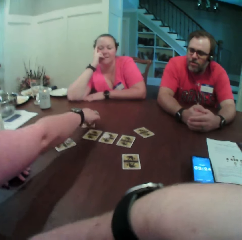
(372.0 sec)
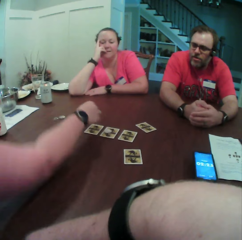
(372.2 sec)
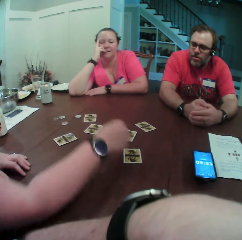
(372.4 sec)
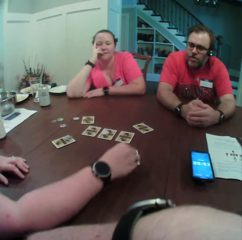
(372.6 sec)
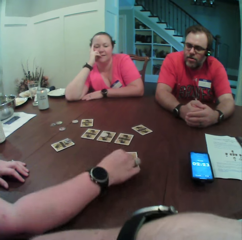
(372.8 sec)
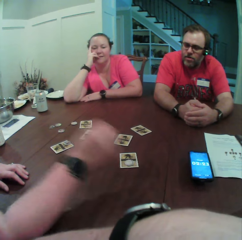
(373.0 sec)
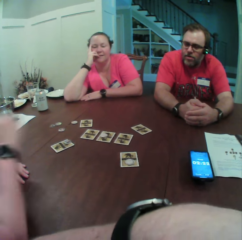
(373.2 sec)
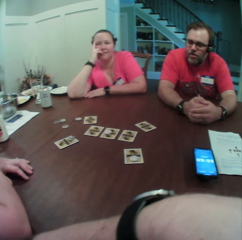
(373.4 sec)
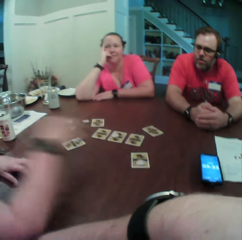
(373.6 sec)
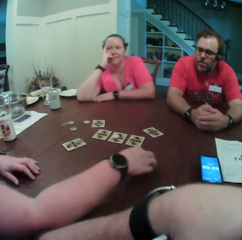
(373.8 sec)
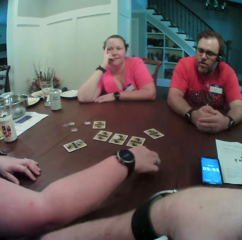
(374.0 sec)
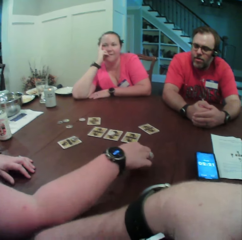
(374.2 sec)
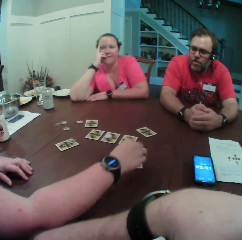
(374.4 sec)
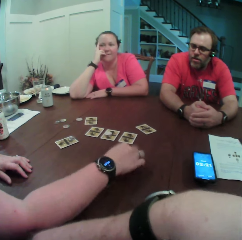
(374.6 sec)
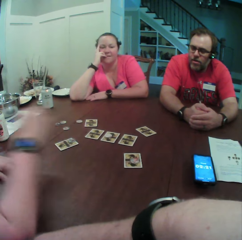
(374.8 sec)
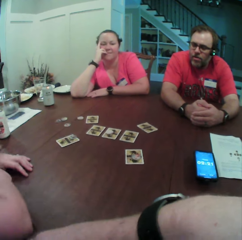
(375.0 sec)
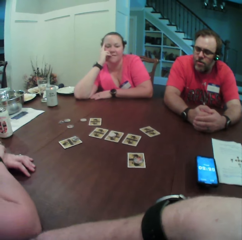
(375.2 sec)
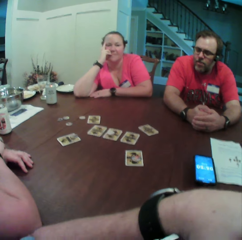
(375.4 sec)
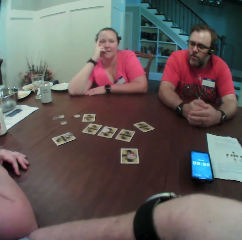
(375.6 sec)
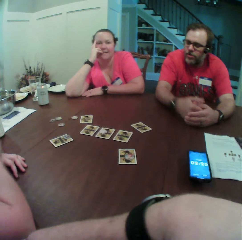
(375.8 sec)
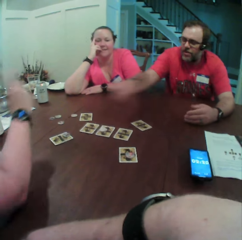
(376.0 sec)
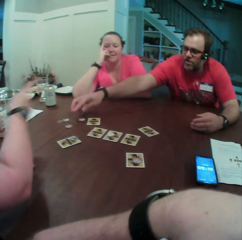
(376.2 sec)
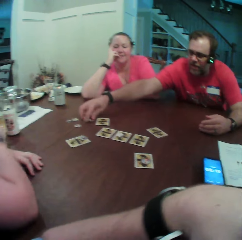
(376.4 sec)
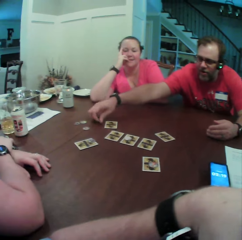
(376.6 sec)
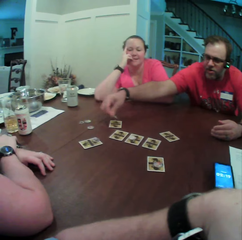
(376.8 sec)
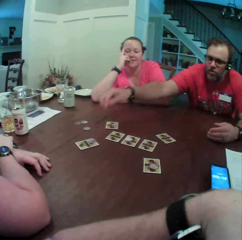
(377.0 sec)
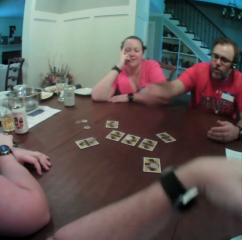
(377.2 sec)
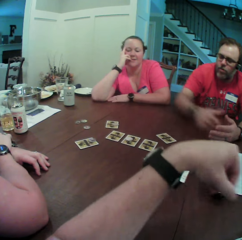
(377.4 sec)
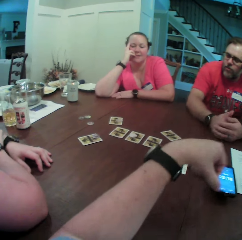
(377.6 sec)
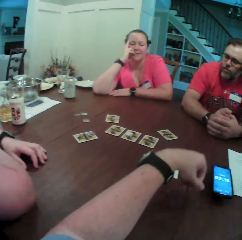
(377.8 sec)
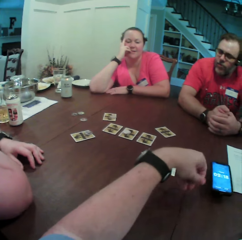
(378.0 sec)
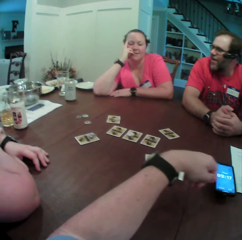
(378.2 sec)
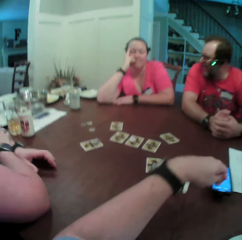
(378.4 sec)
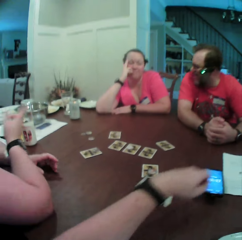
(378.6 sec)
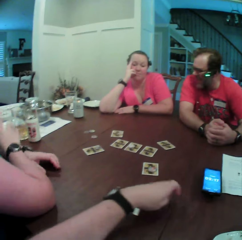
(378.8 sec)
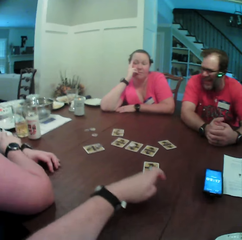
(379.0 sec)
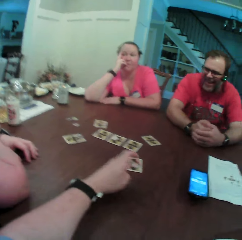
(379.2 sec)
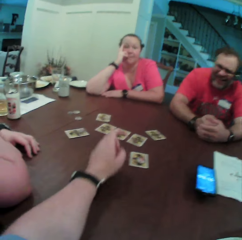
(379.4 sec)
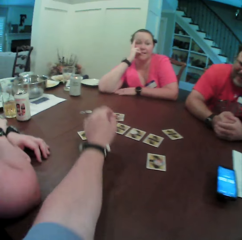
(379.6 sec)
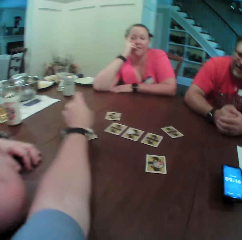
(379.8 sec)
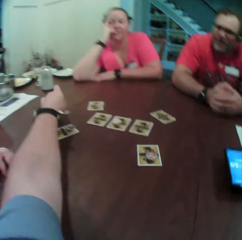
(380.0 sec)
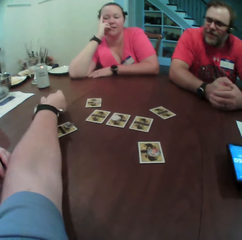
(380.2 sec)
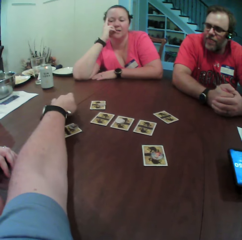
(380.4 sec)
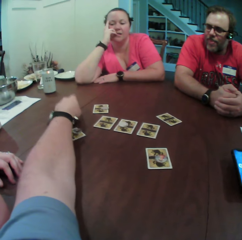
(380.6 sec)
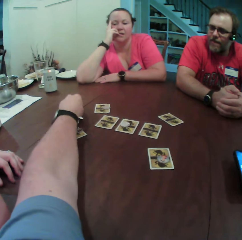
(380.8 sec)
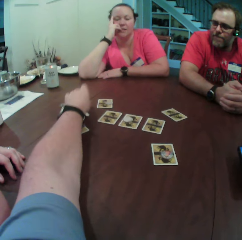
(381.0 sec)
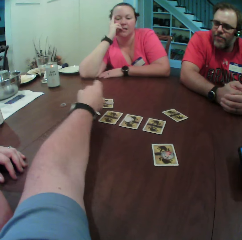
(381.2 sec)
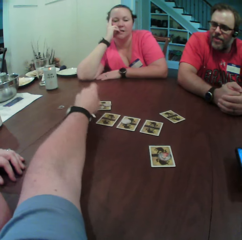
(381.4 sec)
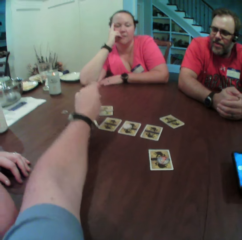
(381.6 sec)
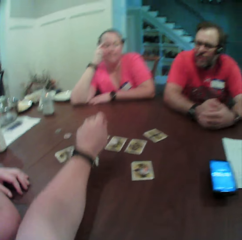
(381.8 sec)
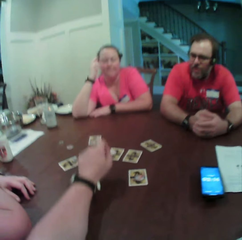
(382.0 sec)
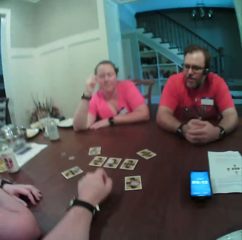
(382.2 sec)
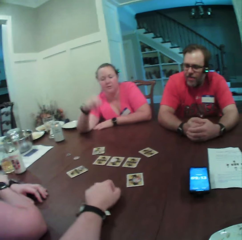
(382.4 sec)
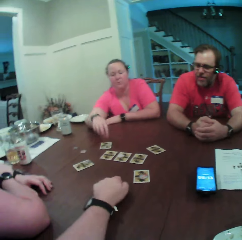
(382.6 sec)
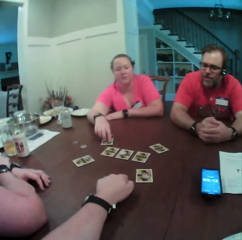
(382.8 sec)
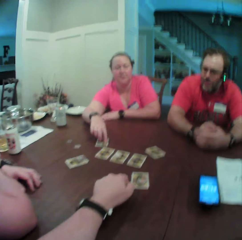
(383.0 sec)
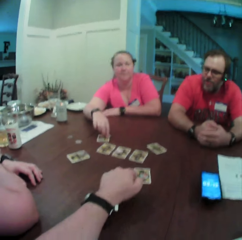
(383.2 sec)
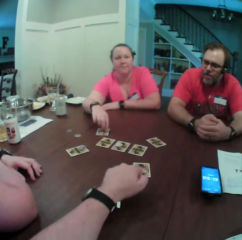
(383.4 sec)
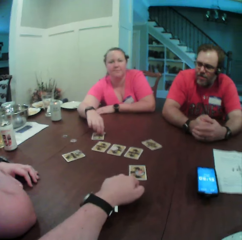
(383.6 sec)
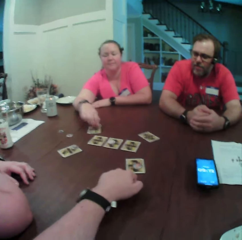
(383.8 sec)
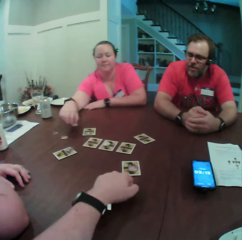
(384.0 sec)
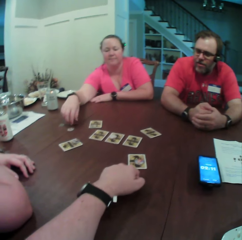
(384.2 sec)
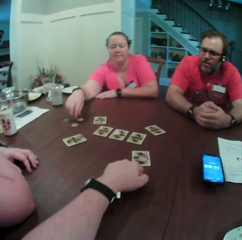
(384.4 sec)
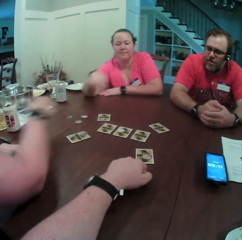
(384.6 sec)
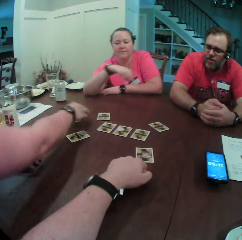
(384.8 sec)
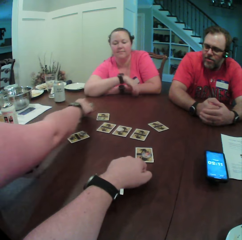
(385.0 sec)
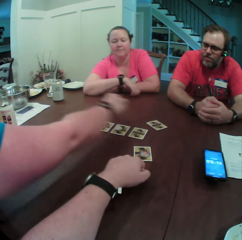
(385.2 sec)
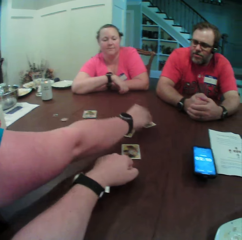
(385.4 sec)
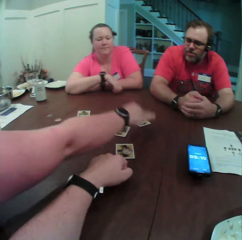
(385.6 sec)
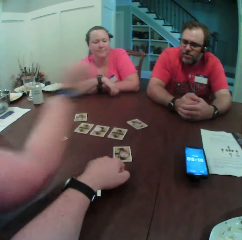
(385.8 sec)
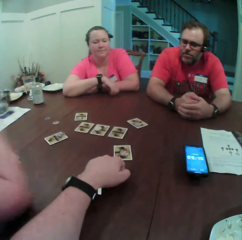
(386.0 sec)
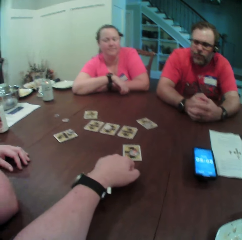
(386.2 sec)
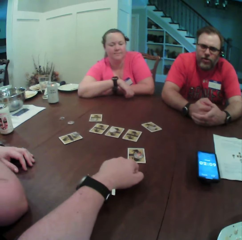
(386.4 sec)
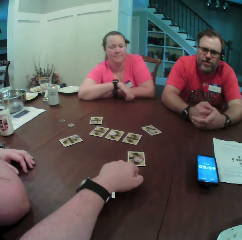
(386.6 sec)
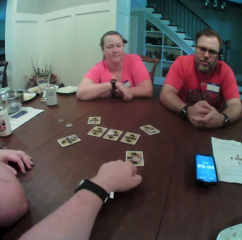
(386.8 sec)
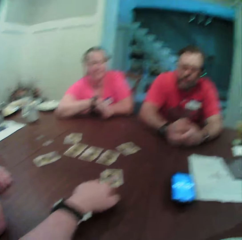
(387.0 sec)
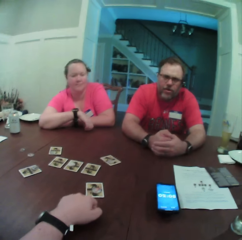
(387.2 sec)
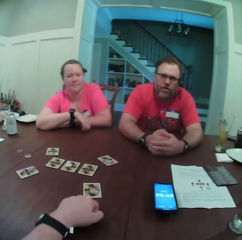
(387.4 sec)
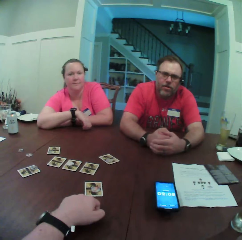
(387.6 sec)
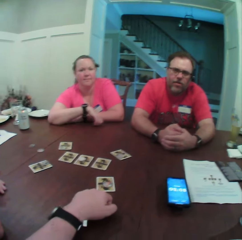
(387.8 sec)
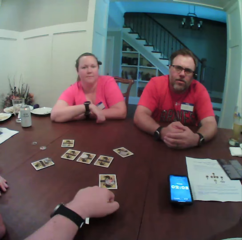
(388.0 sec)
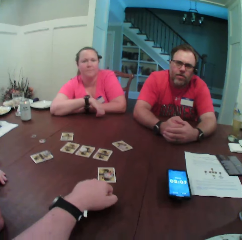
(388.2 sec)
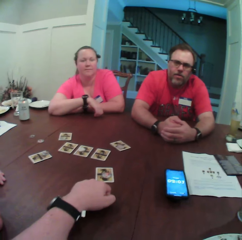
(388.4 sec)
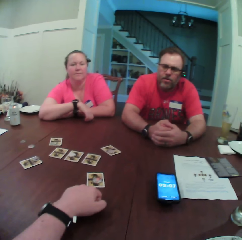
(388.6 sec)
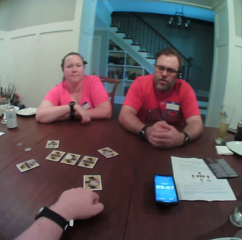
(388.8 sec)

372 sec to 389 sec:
A woman picks the poker chip from the card on the table with her right hand and plays a card game. The woman drops the poker chip on the card on the table with her right hand. The woman picks the poker chip from the card on the table with her right hand. A man plays a card game. The man picks a poker chip from the table with his right hand and drops the poker chip on the card on the table with his right hand. The camera wearer plays a card game. He picks a poker chip from the table with his left hand and drops the poker chip on the card on the table with his left hand. Another woman picks the poker chip from the card on the table with her right hand, drops the poker chip on the table with her right hand, and plays a card game. The first woman picks the poker chip from the table with her right hand, drops the poker chip on the card on the table with her right hand, and plays a card game.

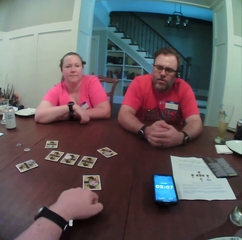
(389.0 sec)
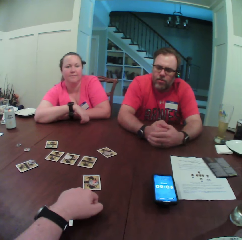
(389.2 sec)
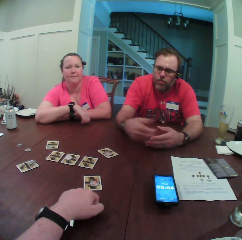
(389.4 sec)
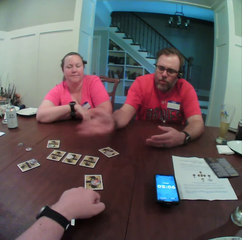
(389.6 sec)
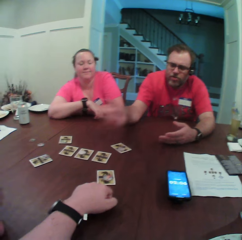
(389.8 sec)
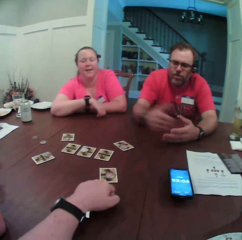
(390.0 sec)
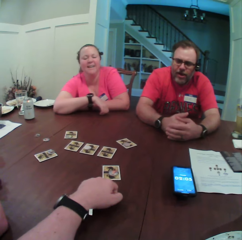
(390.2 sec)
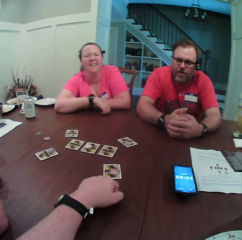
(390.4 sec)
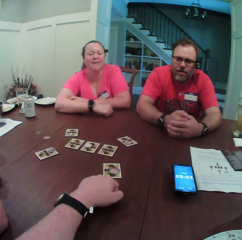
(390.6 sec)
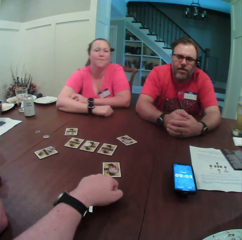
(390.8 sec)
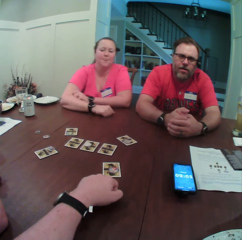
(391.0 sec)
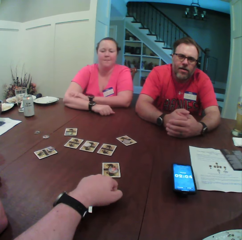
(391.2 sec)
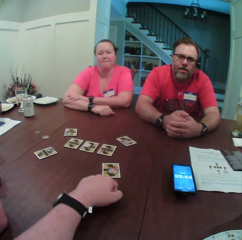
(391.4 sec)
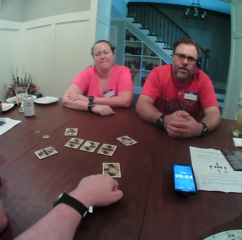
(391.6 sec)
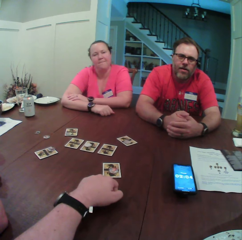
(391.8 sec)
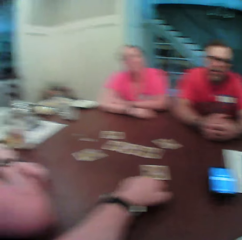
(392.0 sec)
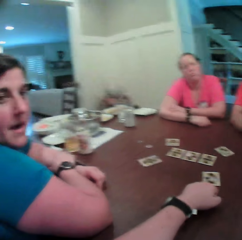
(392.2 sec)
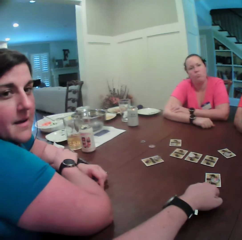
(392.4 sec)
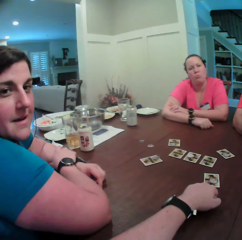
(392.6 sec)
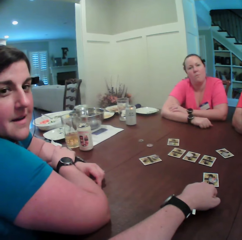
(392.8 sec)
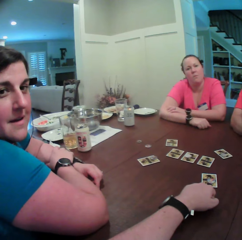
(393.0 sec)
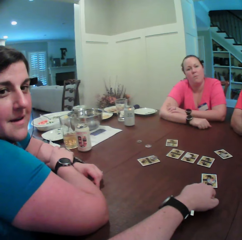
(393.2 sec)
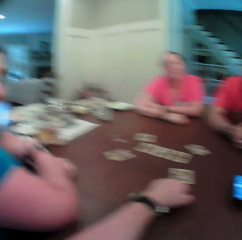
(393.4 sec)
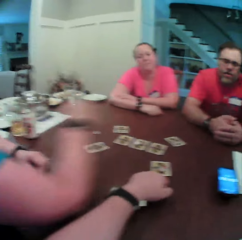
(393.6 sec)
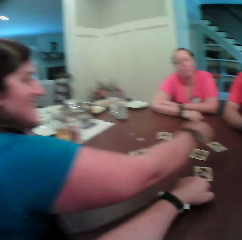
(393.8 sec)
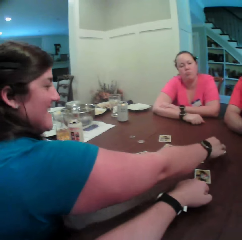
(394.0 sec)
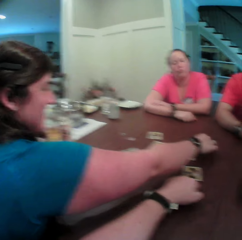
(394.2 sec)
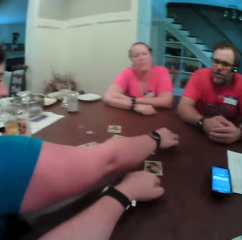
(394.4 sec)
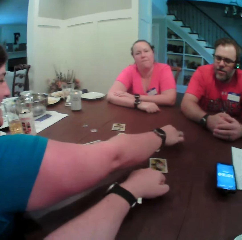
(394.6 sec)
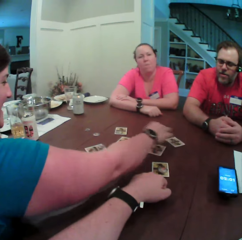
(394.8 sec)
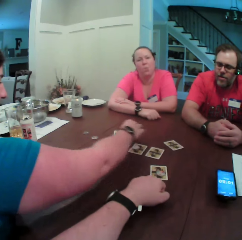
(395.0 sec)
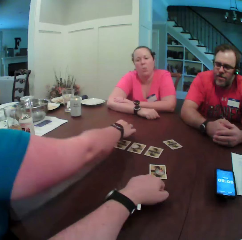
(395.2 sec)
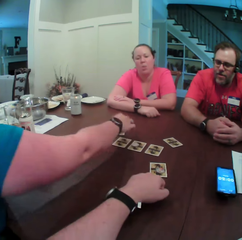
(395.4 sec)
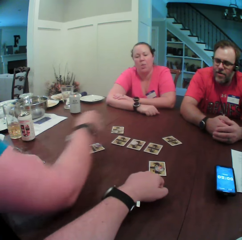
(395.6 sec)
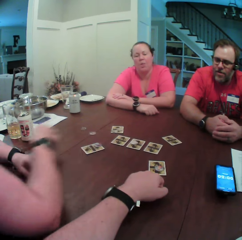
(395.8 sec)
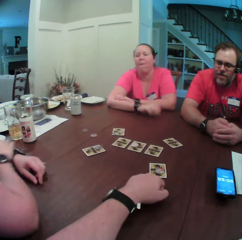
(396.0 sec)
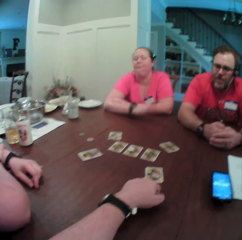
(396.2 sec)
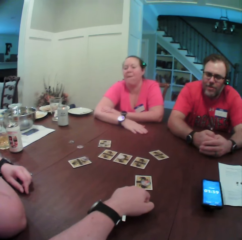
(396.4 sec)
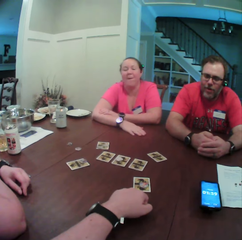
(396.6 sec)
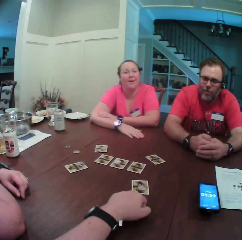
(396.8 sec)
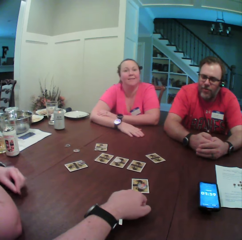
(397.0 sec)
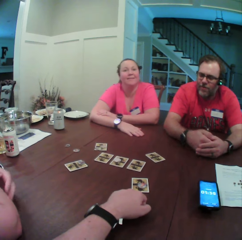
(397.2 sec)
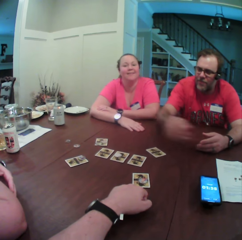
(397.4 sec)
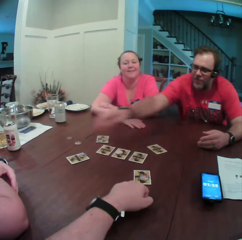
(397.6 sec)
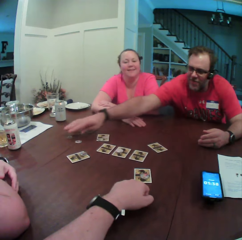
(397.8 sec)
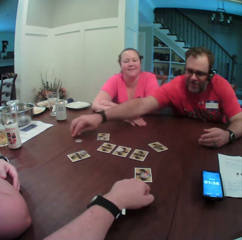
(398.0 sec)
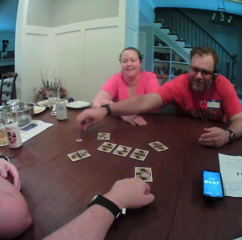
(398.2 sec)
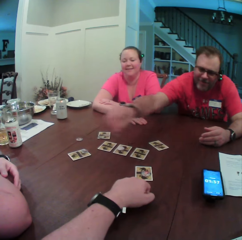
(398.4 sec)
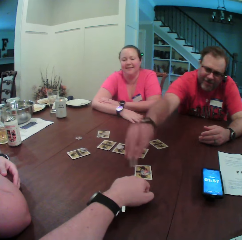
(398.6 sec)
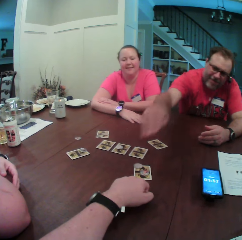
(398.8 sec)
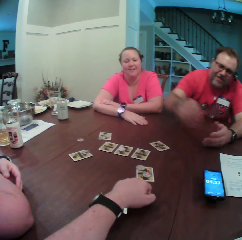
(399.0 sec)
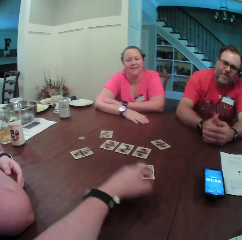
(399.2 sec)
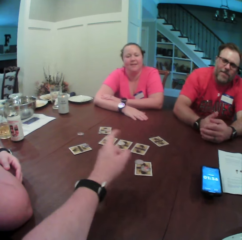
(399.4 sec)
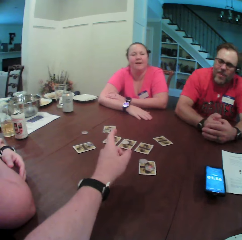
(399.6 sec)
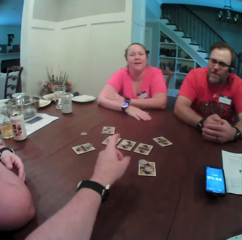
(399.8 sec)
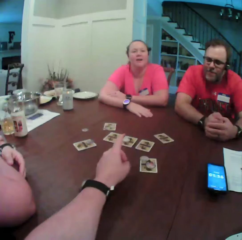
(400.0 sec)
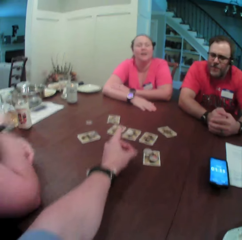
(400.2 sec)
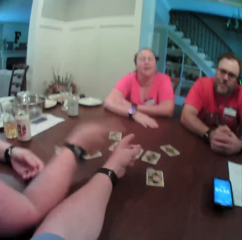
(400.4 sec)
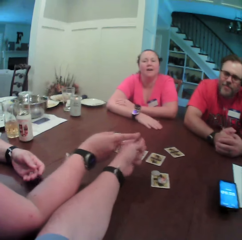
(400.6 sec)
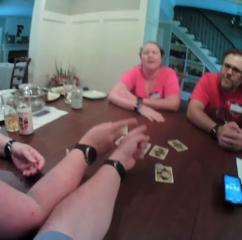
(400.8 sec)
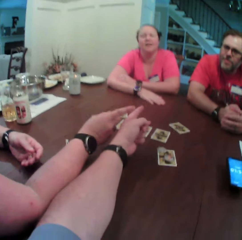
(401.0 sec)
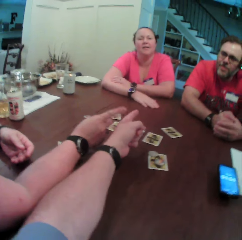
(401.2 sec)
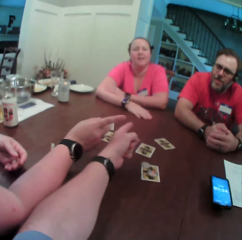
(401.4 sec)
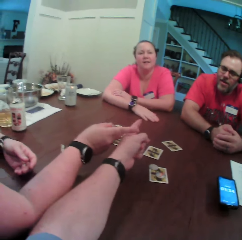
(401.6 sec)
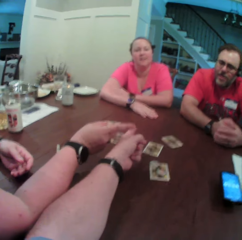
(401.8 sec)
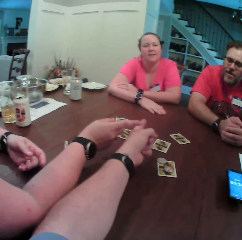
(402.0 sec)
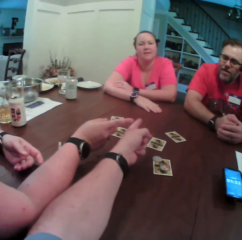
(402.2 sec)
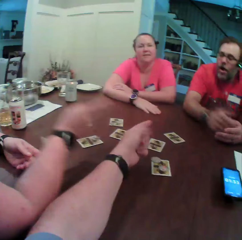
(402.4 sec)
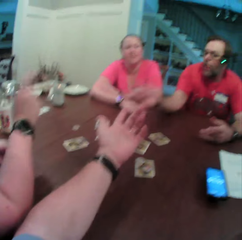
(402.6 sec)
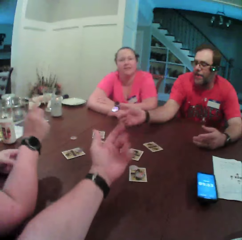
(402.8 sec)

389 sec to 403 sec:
A man gestures with his hands. A woman plays a card game. The woman picks the poker chip from the card on the table with her right hand and drops the poker chip on the card on the table with her right hand. Another woman taps her right hand on the table. The man picks the poker chip from the table with his right hand. The man plays the card game. The man drops the poker chip on the card on the table with his right hand. The camera wearer points to the other woman with his left hand. He points to the cards with his hands. The first woman points to the man with her right hand. The first woman points to the cards with her hands. The first woman points to the other woman with her right hand. The man points to the table with his right hand.
